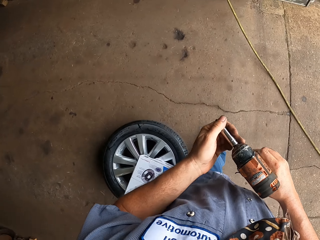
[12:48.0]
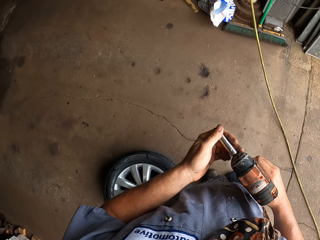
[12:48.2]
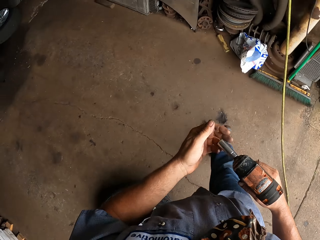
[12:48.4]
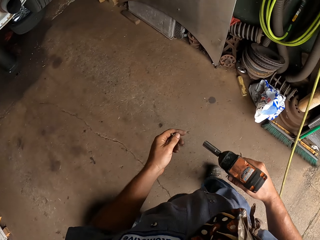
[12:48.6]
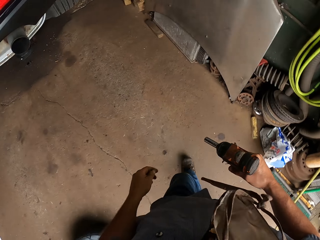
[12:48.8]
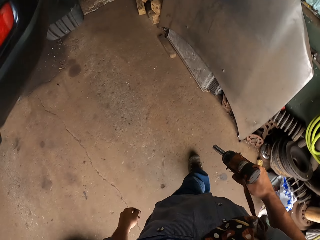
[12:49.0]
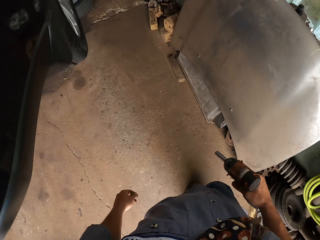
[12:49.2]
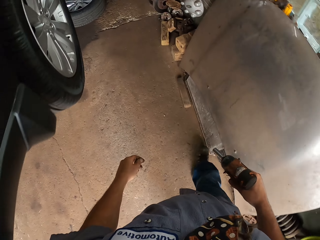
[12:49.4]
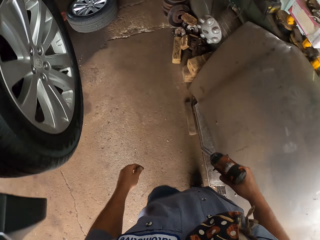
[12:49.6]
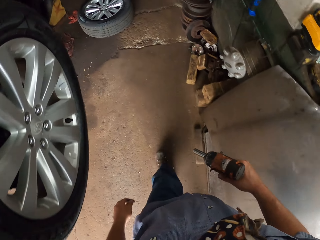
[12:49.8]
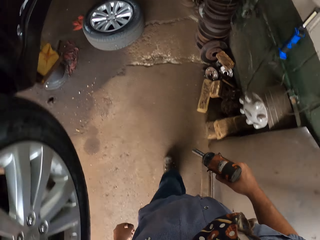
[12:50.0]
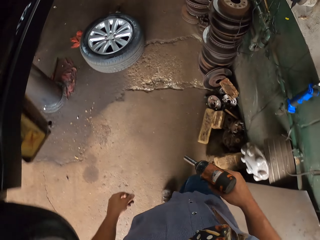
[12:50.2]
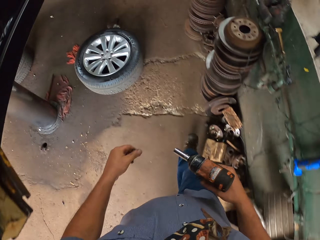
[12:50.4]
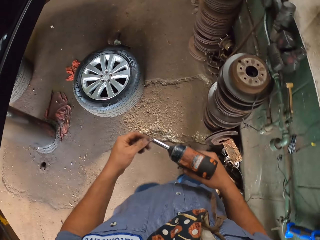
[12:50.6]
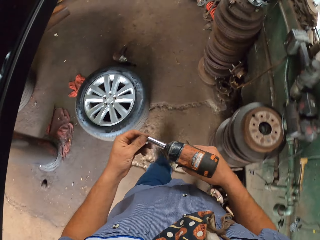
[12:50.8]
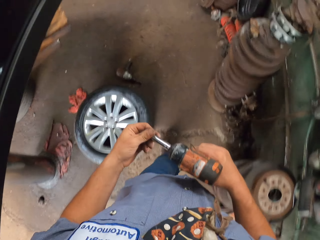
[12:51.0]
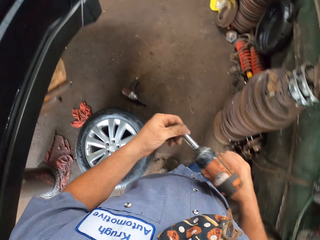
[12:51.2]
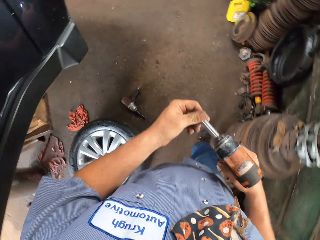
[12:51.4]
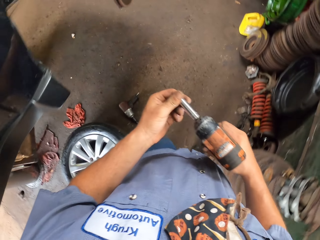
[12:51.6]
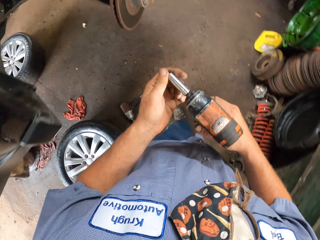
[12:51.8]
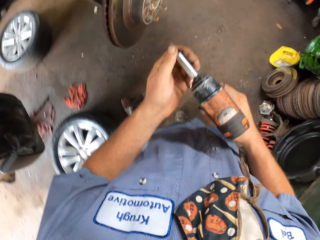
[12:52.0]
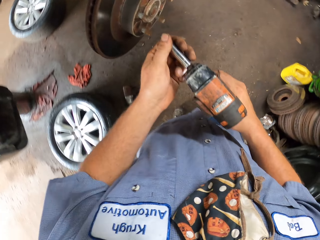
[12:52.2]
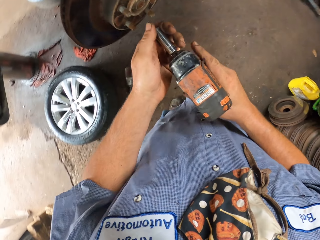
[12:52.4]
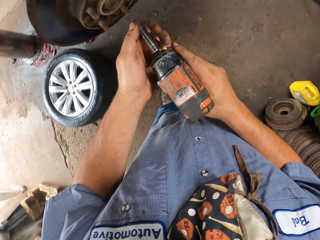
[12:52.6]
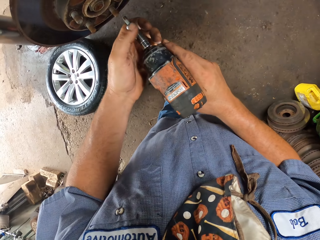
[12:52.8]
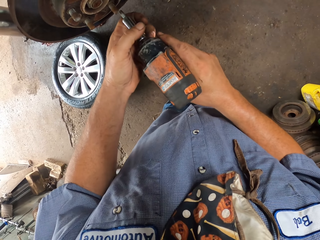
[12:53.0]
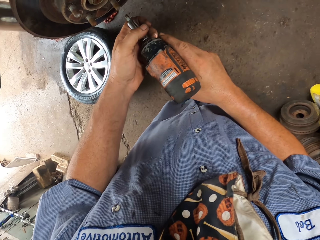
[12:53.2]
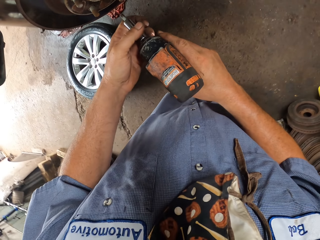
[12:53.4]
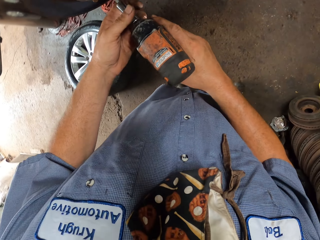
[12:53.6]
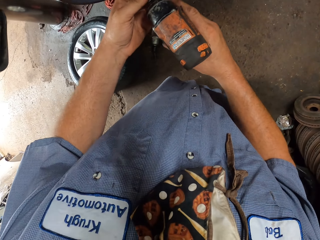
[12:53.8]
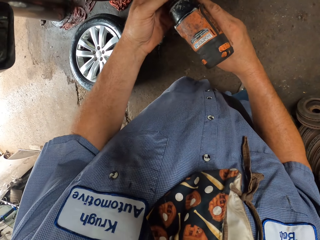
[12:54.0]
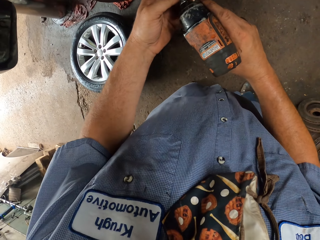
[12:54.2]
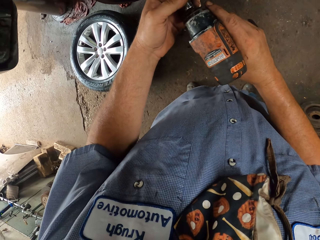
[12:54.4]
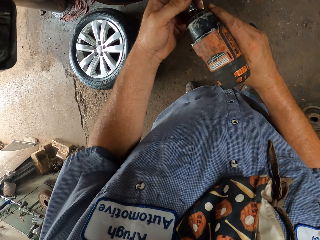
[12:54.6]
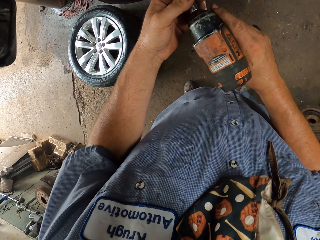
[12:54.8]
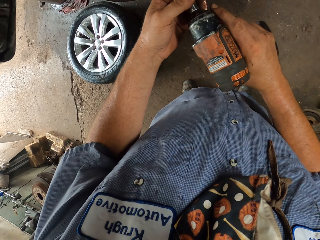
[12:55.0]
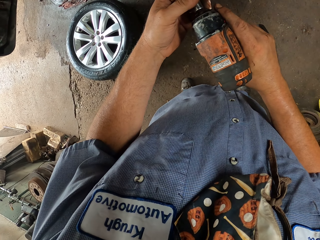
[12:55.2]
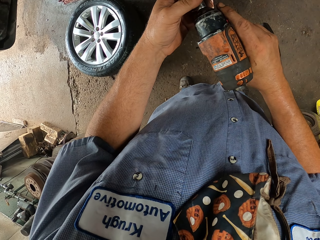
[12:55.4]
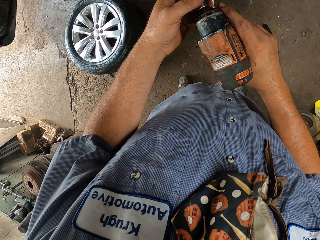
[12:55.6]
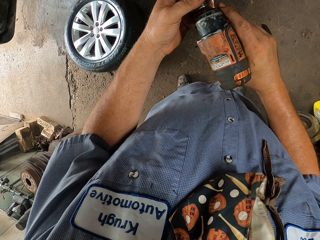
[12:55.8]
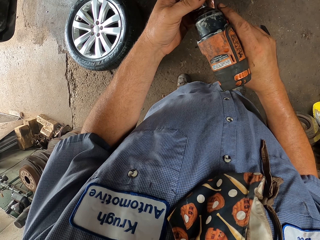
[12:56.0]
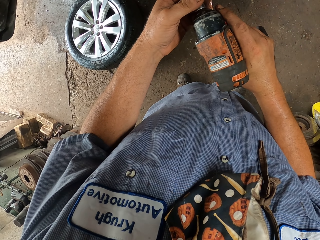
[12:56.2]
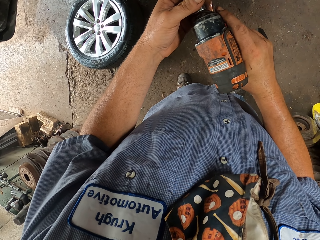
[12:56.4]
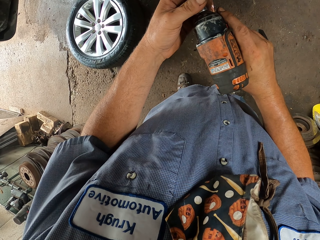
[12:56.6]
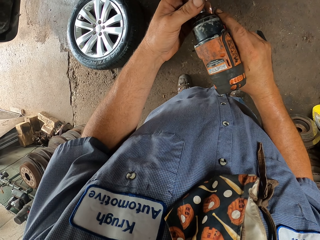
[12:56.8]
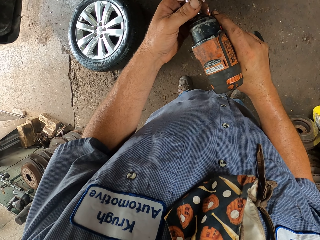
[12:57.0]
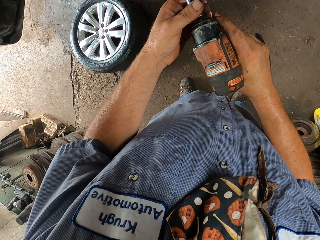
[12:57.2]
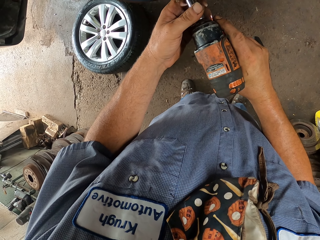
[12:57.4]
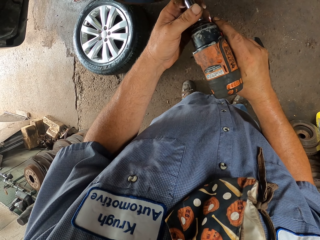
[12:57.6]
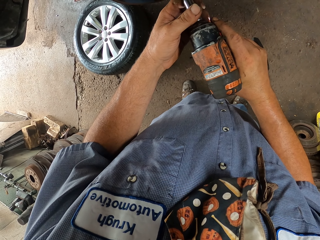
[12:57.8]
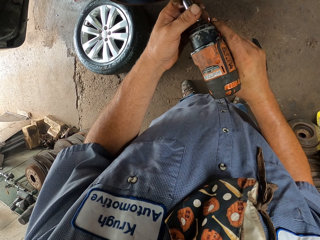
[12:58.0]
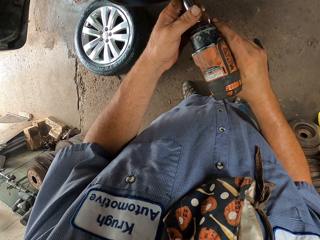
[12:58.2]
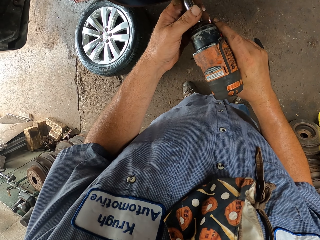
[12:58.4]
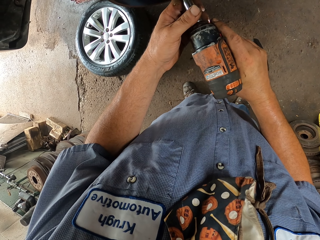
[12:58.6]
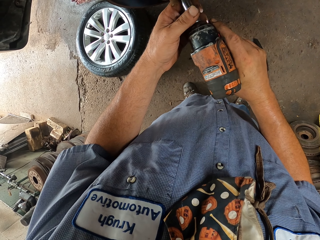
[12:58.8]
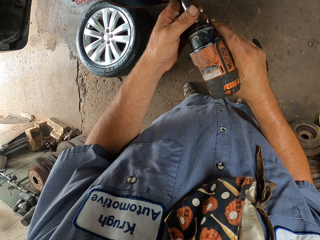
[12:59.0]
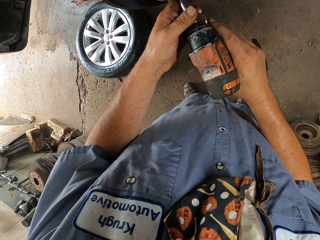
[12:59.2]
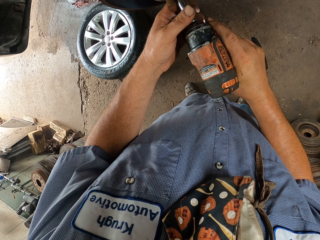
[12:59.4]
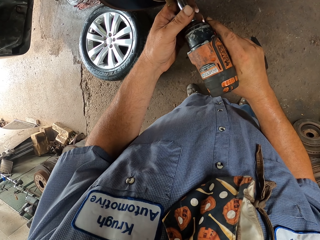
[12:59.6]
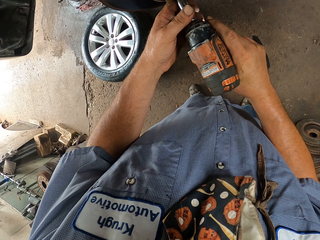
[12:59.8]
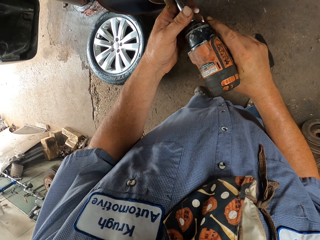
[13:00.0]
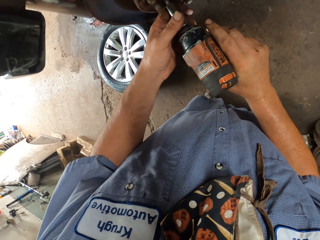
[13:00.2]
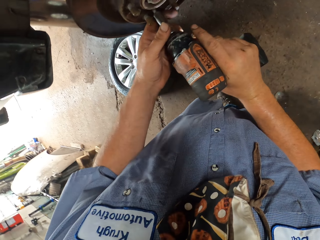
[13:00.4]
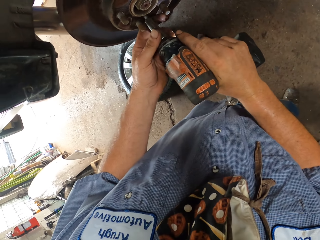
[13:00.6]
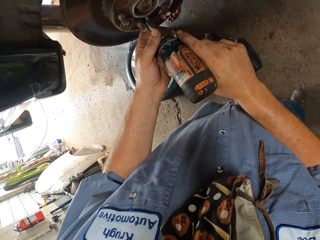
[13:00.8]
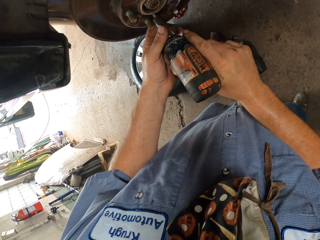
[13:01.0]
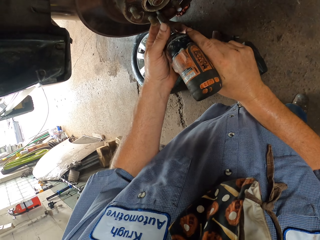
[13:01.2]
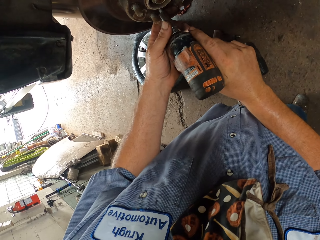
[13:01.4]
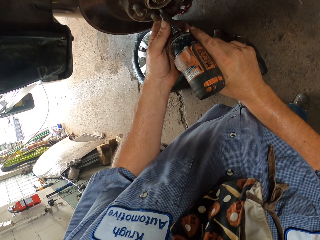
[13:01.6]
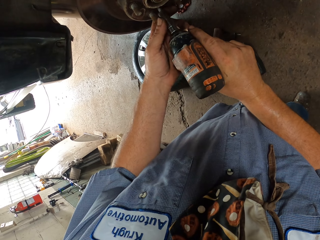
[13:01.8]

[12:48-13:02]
The camera wearer walks around. They remove the screw from the tire with a screwdriver. They loosen screws with a drilling machine from a spare part.

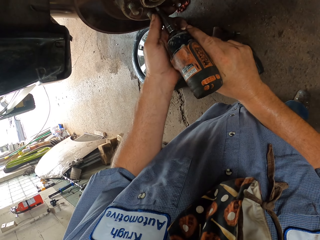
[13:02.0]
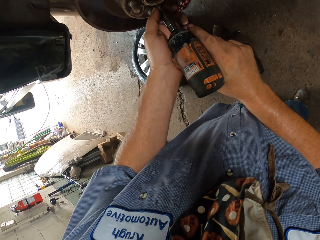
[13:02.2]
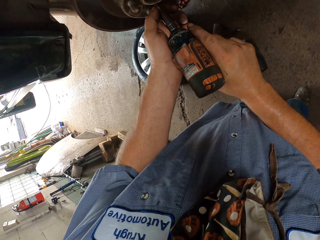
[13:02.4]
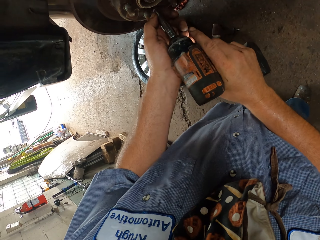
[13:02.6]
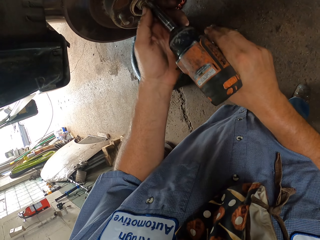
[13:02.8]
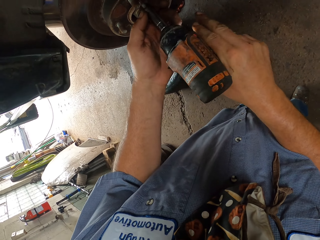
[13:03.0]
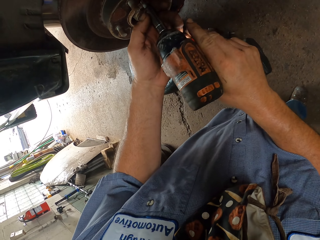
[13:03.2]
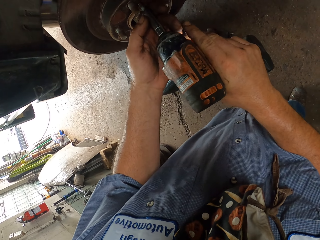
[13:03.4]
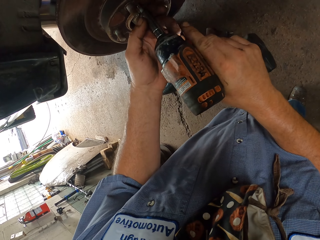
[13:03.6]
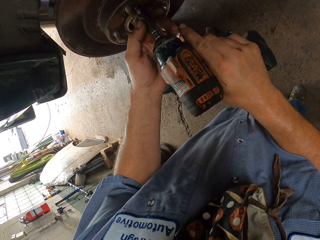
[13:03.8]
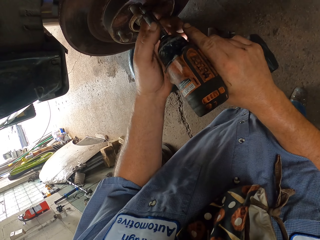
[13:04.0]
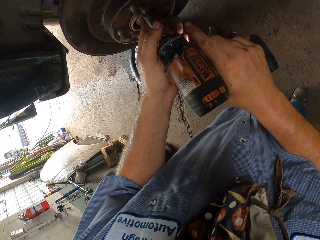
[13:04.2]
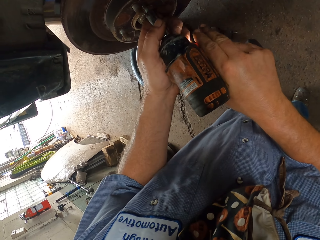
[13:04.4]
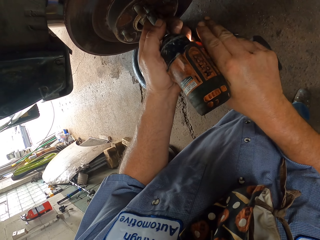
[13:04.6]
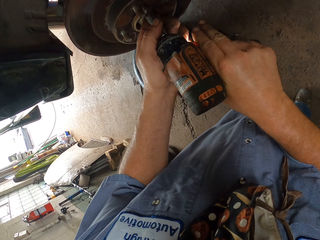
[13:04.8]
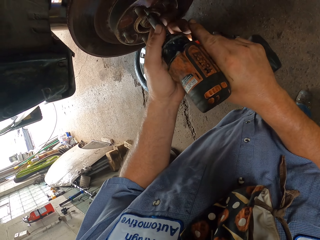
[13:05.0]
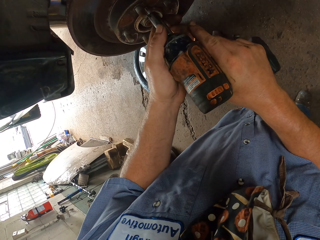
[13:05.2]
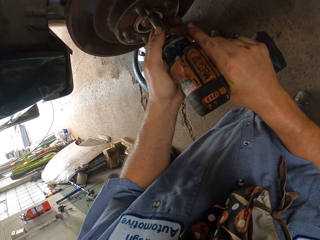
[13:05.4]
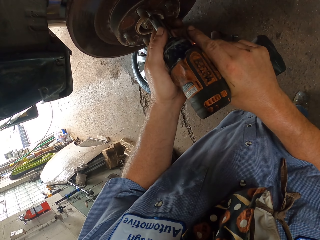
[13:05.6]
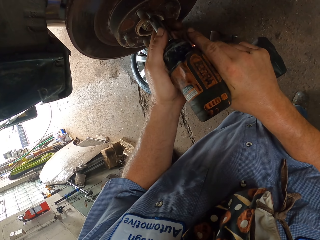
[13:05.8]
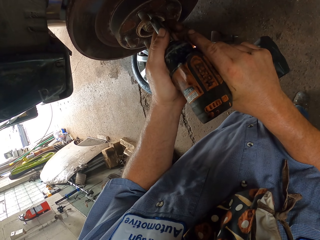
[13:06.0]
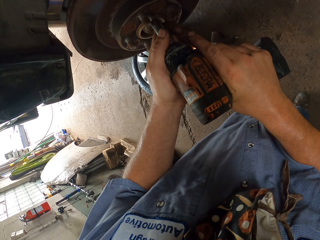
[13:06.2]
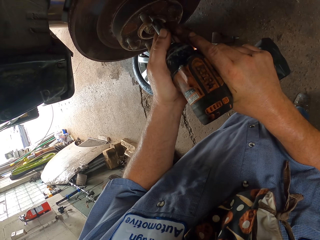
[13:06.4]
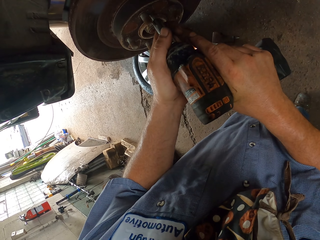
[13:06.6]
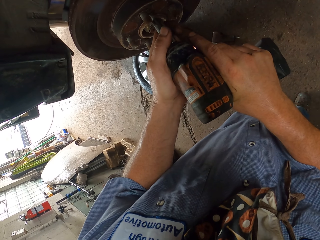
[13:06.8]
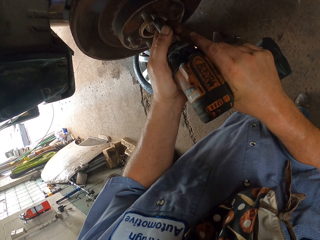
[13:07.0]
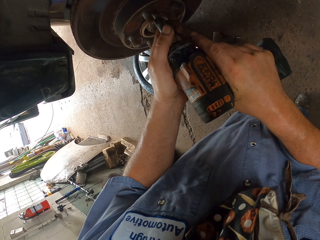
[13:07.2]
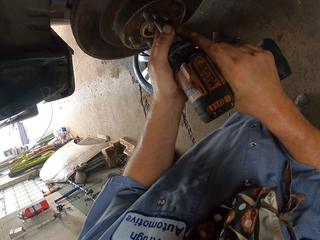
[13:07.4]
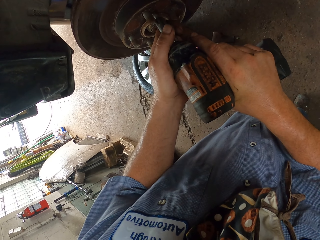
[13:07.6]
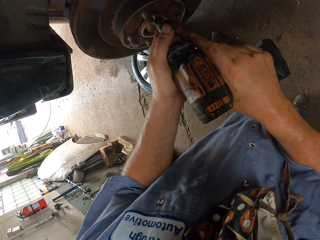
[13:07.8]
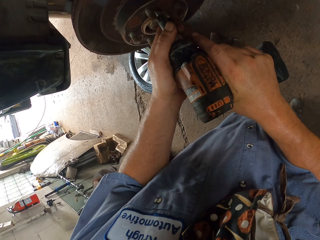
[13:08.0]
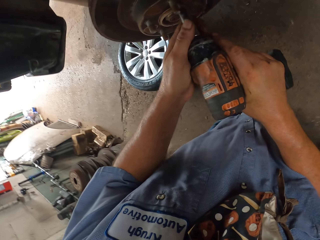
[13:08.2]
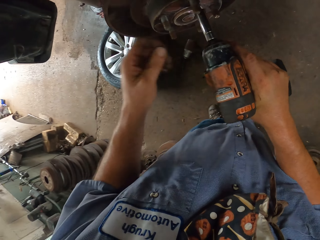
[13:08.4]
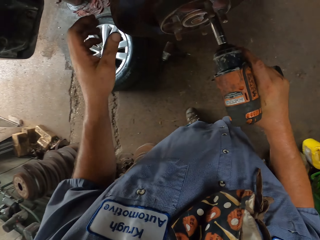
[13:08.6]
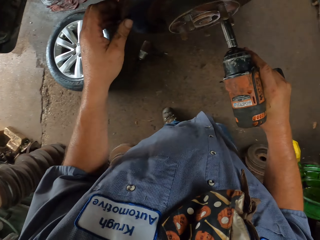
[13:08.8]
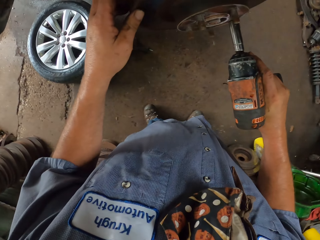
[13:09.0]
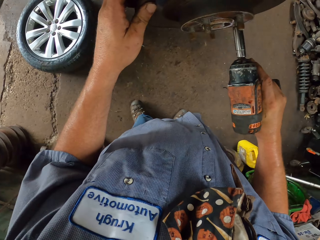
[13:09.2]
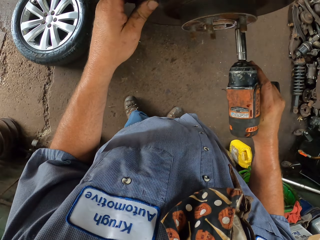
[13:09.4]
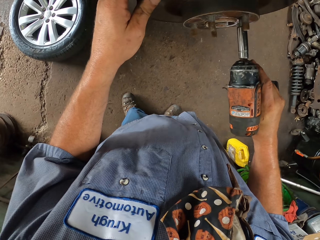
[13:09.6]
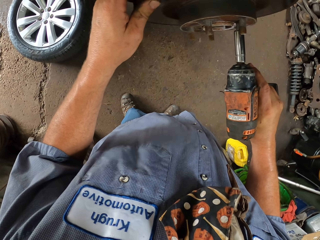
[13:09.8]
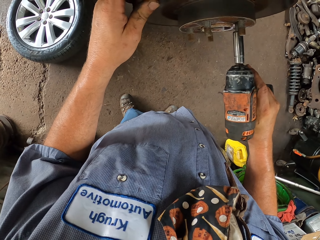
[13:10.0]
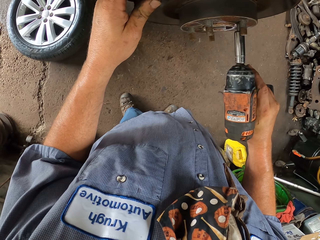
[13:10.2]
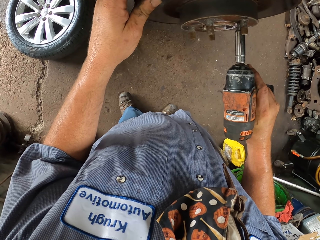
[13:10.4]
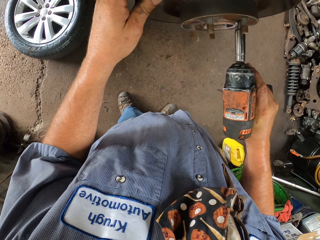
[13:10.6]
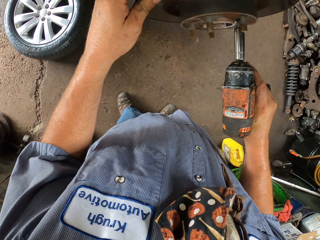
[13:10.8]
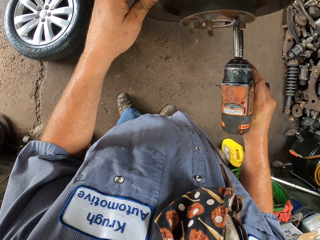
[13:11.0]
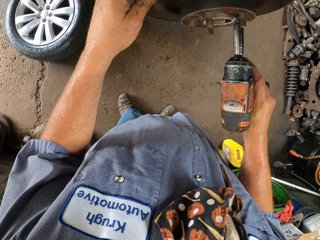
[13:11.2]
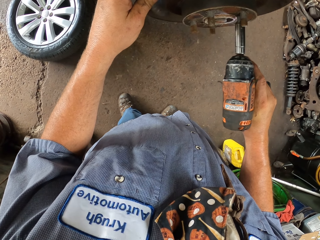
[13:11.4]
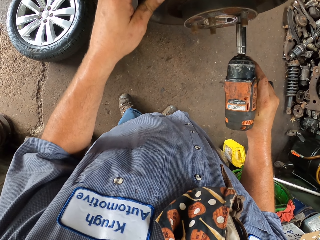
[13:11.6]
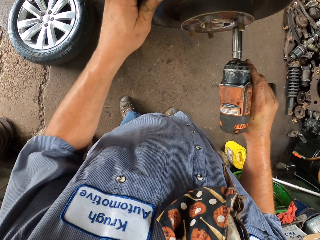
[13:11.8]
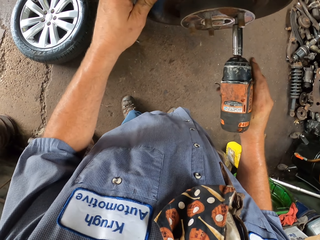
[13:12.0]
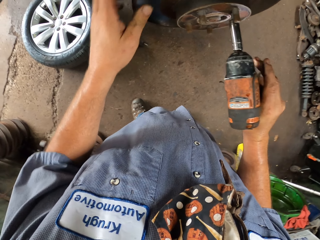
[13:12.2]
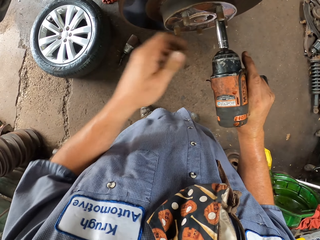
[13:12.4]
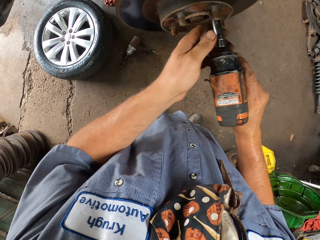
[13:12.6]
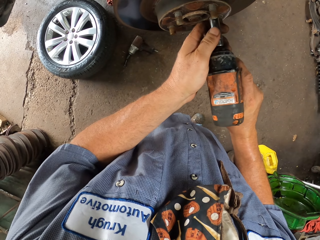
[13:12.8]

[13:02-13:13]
The camera wearer looks at a vehicle spare part.
